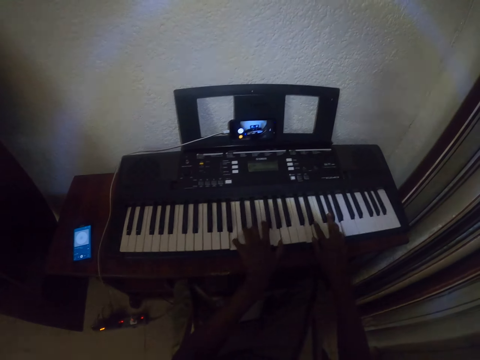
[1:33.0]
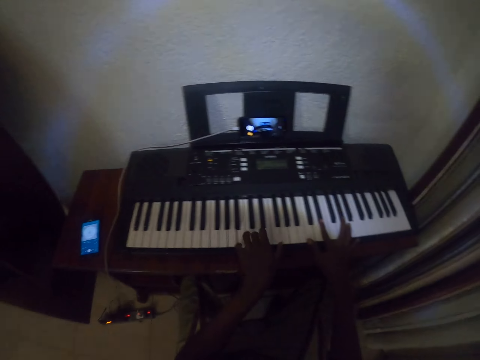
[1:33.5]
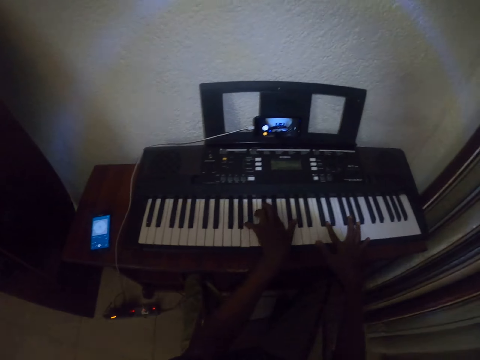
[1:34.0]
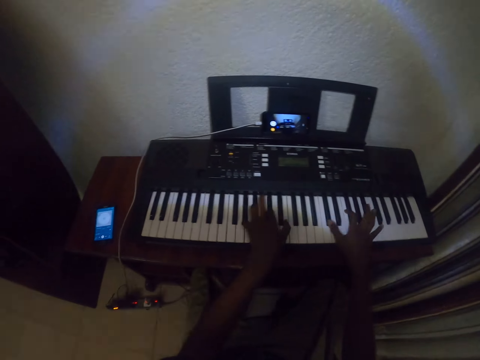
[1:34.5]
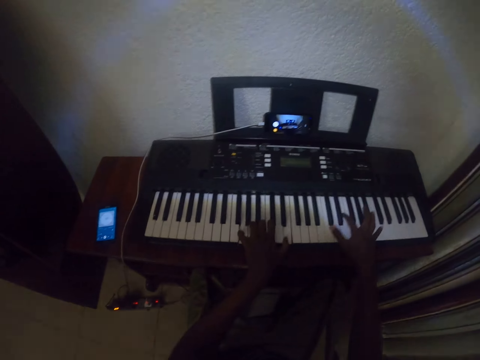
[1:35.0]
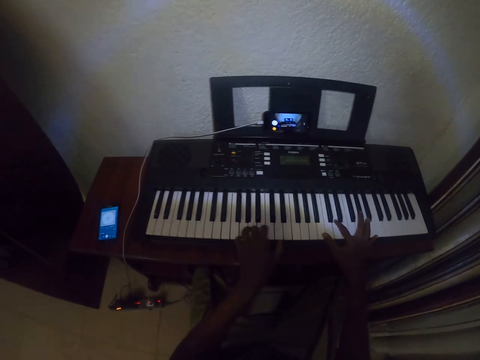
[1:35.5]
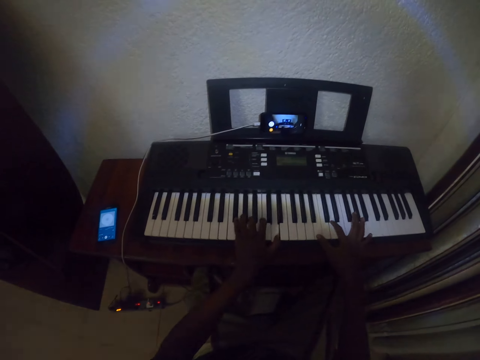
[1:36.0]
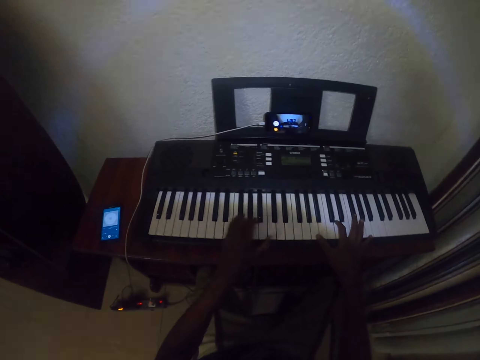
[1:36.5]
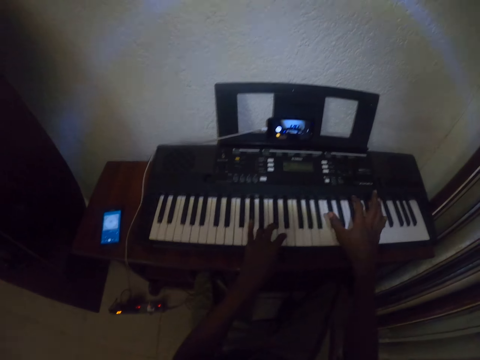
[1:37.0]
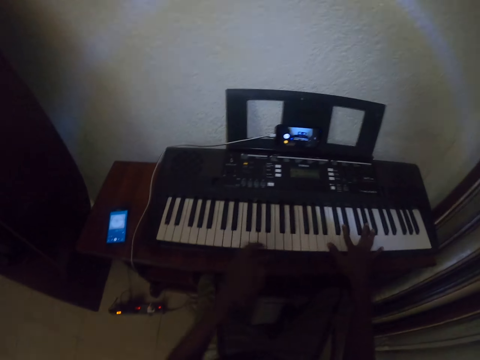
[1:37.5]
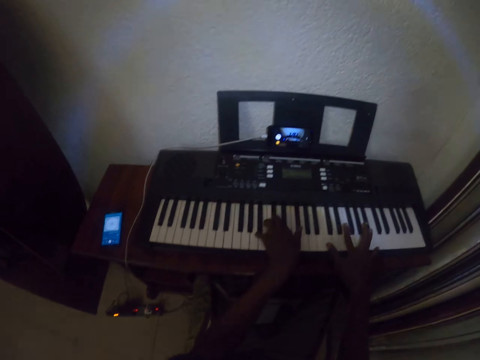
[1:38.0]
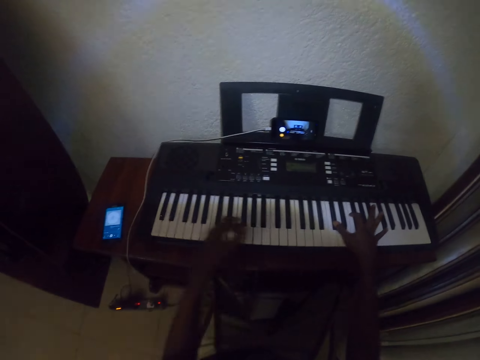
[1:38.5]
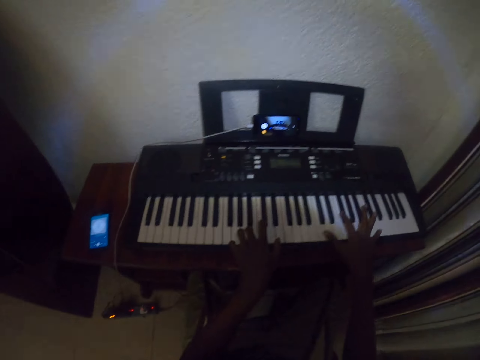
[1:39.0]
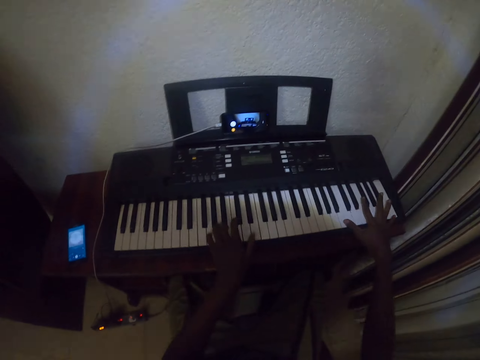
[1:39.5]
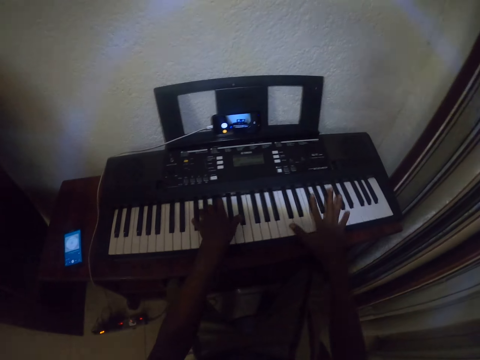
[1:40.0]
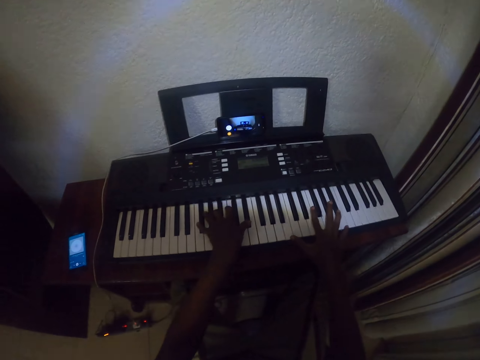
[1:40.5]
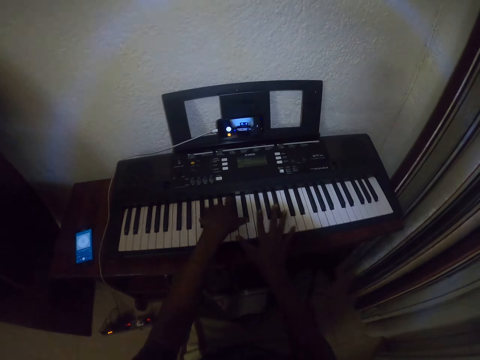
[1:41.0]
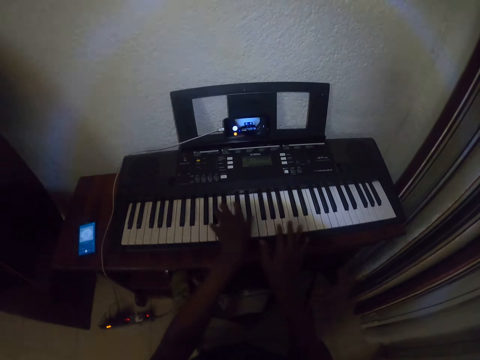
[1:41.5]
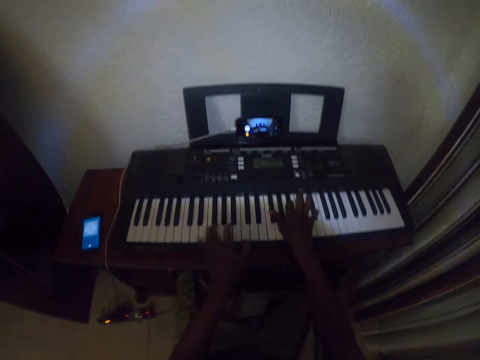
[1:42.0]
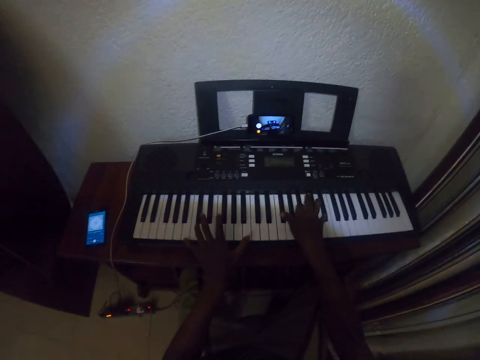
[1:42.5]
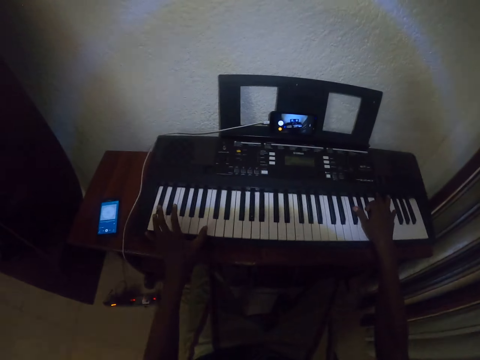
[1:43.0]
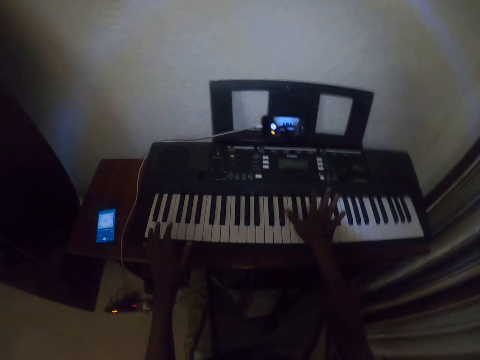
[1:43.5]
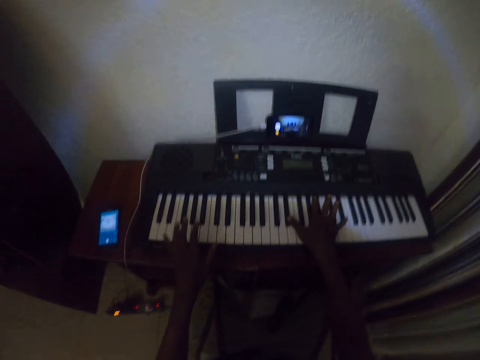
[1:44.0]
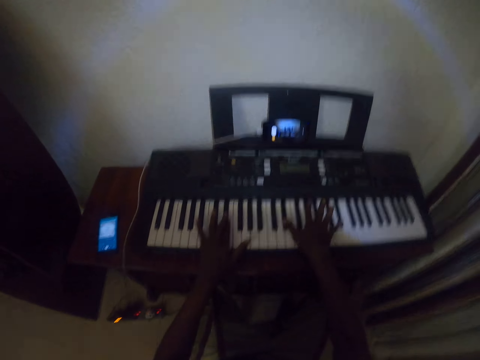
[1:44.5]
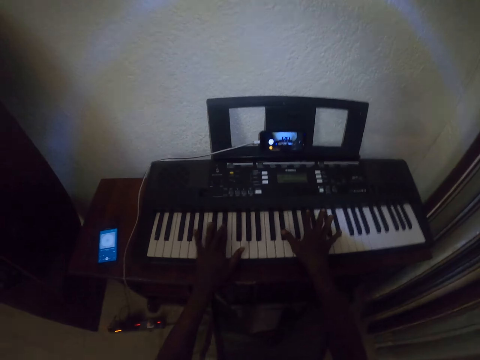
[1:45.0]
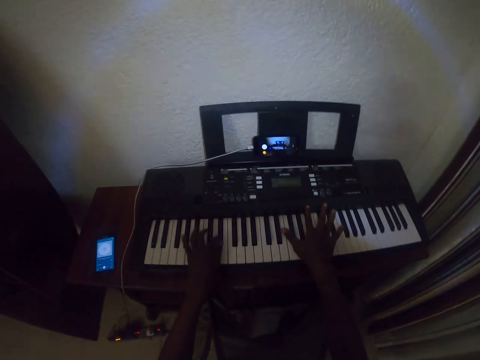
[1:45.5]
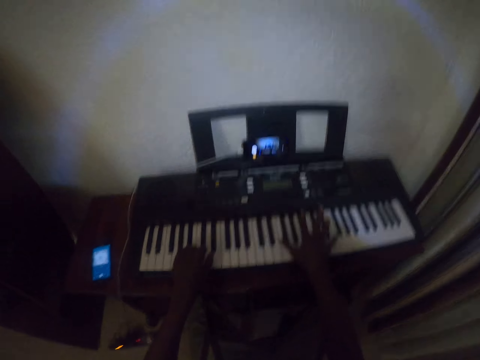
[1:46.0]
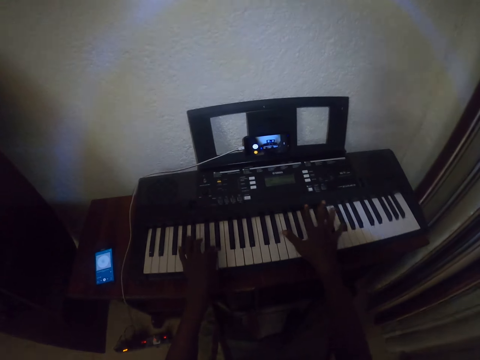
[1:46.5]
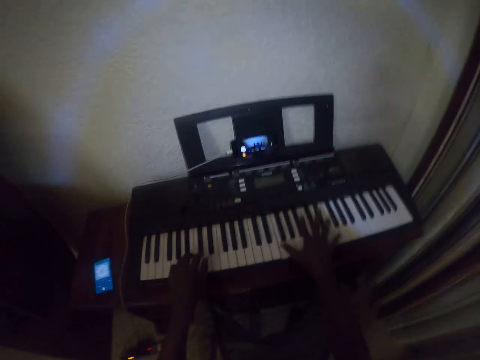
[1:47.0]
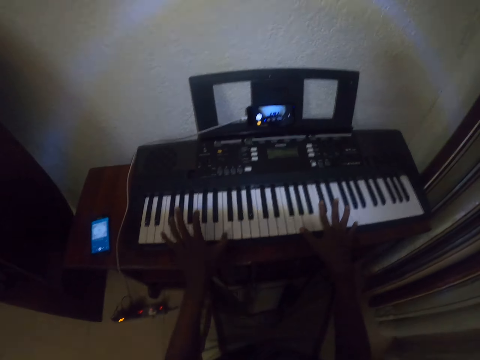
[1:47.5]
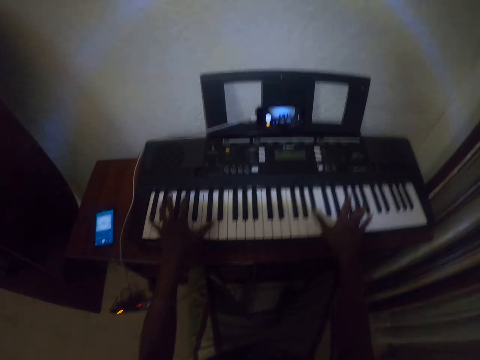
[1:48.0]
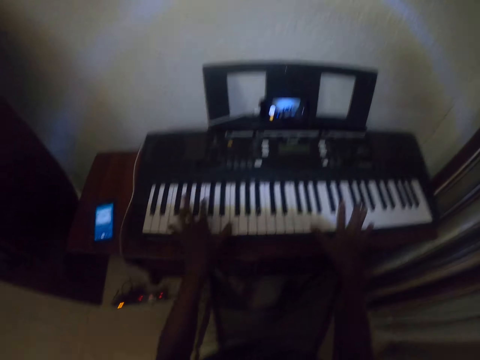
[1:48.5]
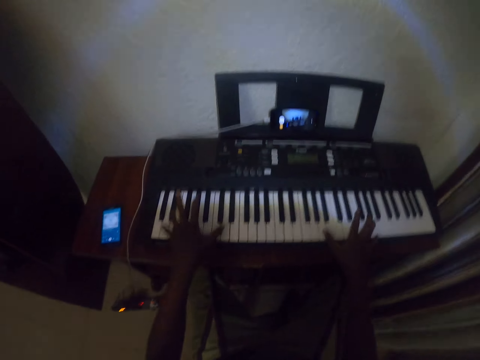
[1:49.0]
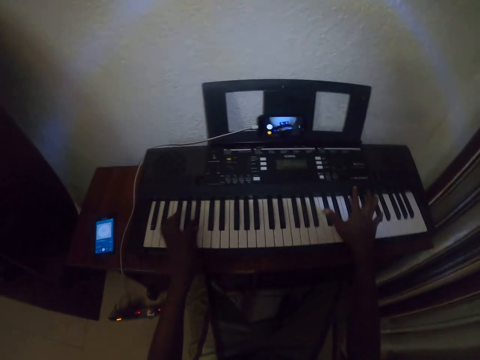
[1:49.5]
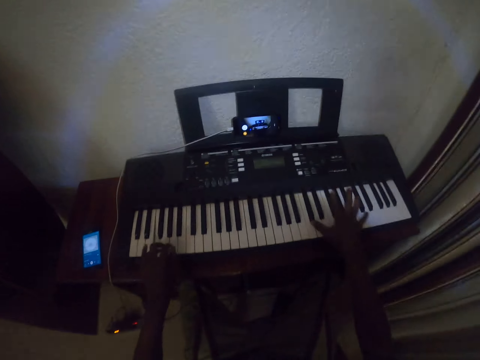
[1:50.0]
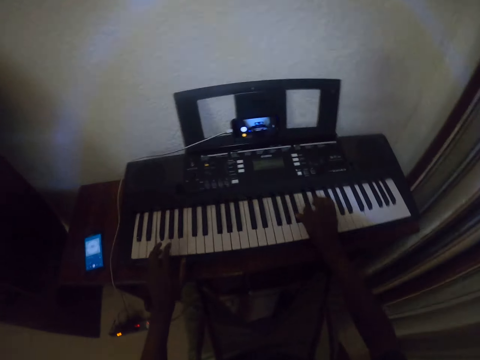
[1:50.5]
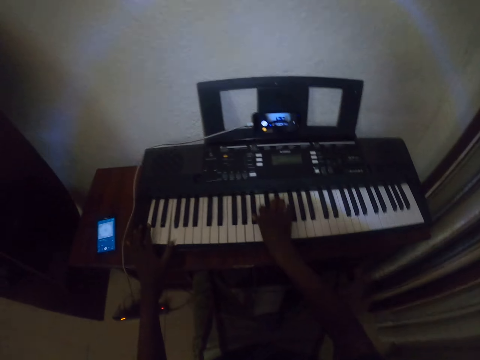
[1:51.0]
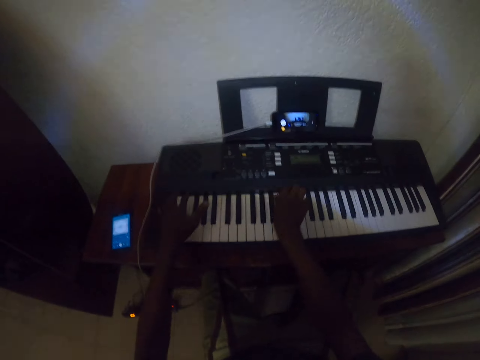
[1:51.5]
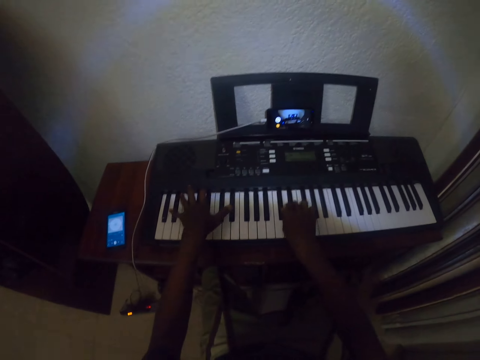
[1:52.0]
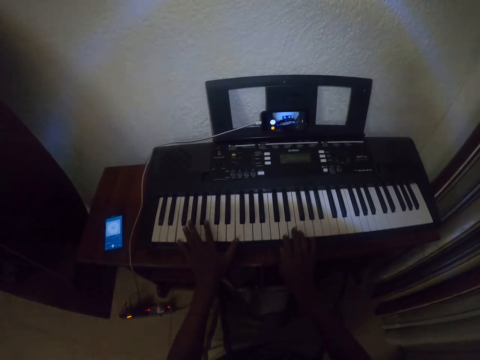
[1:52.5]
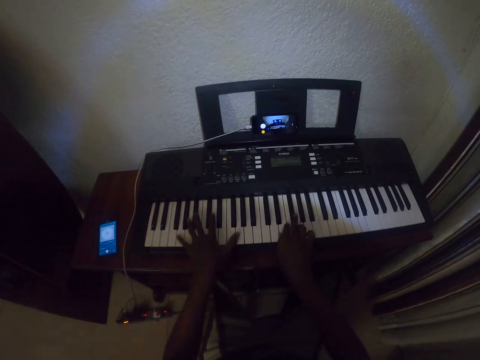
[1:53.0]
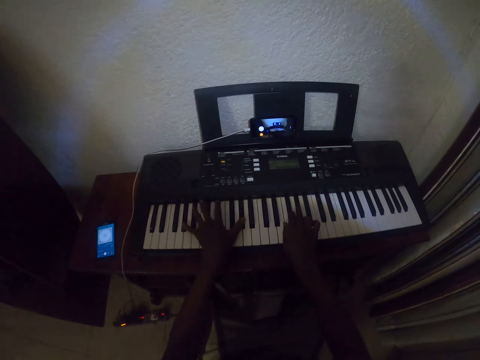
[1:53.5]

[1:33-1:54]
The camera wearer plays the piano with both hands. They play the piano with both hands repeatedly.

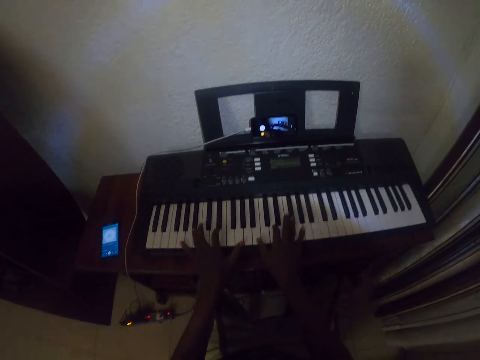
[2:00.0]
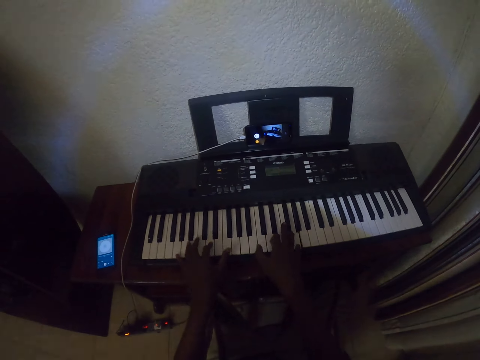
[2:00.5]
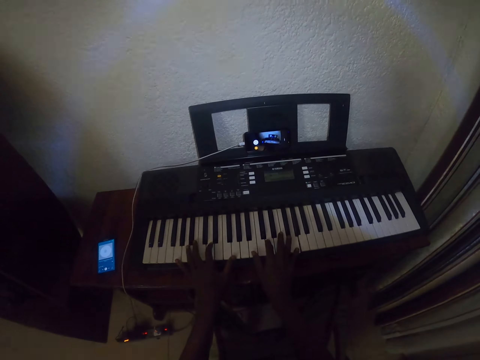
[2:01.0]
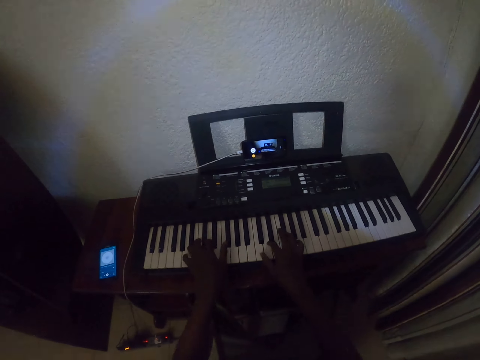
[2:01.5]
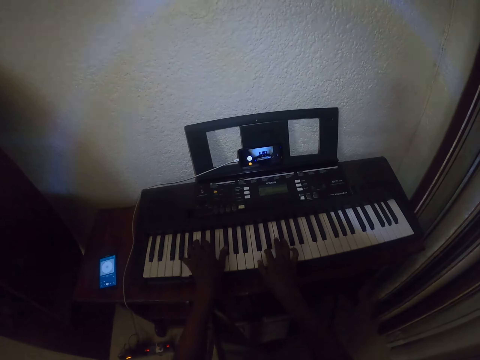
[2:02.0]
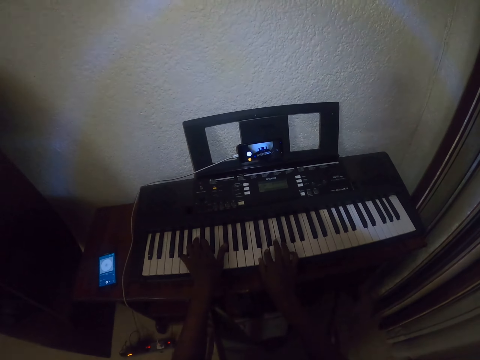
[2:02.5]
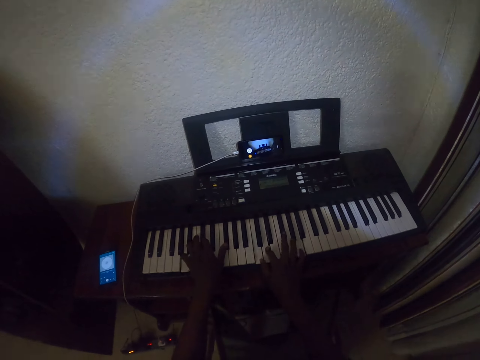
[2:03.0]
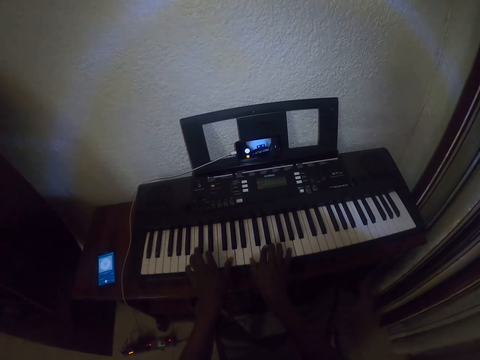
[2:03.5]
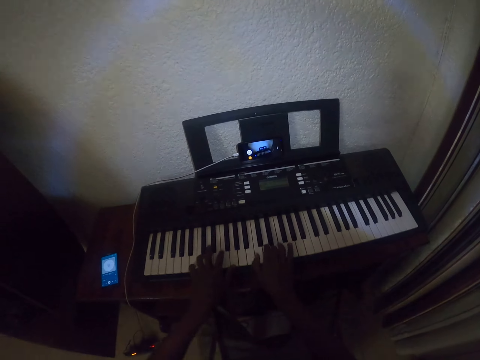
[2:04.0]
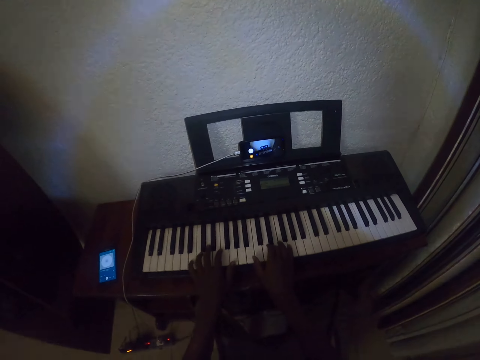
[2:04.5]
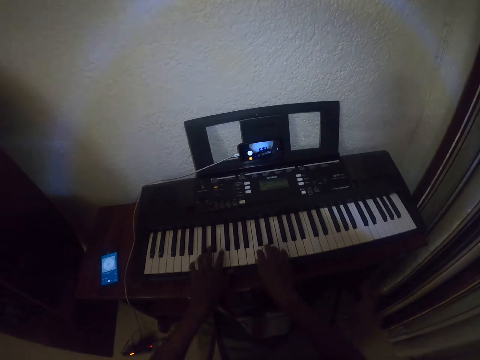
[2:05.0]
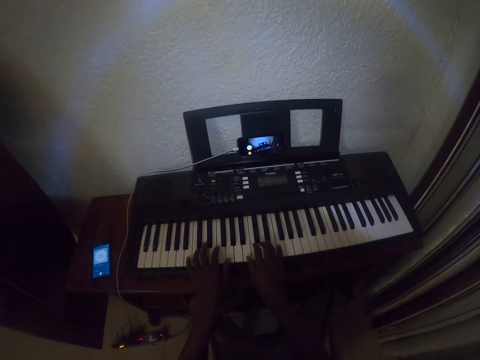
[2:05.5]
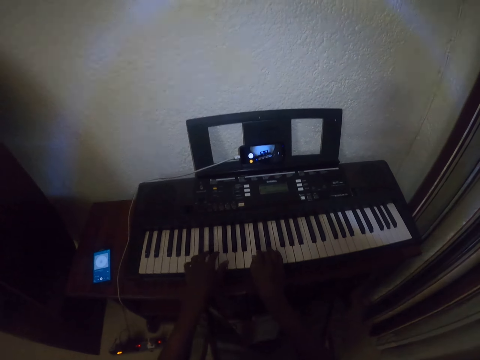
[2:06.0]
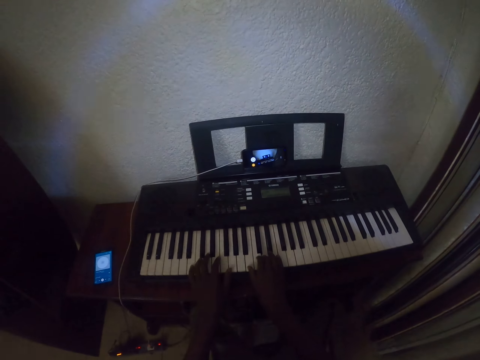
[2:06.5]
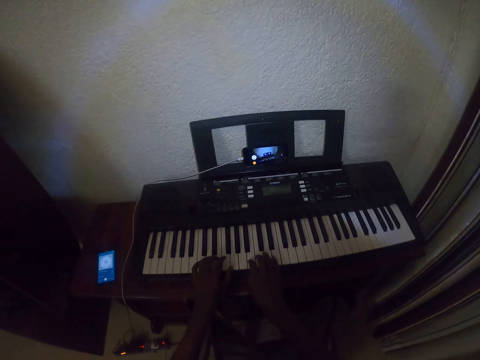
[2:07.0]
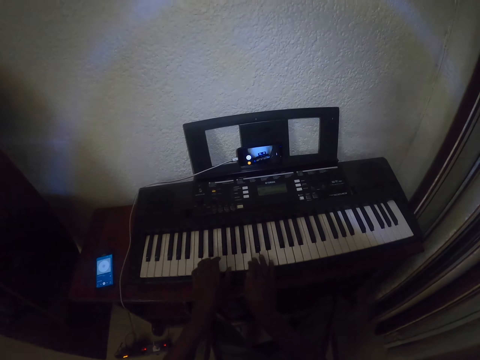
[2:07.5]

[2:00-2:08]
The camera wearer plays the piano with the right hand. They play the piano with both hands. They play the piano with both hands again.
